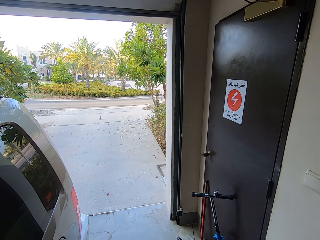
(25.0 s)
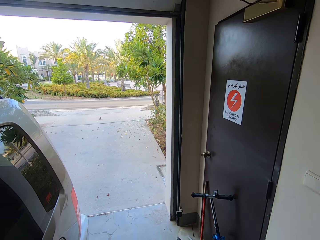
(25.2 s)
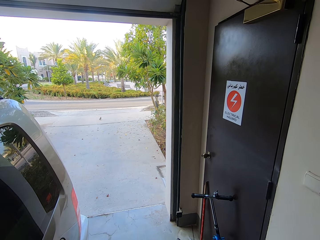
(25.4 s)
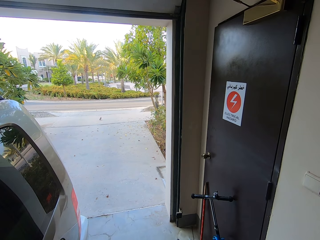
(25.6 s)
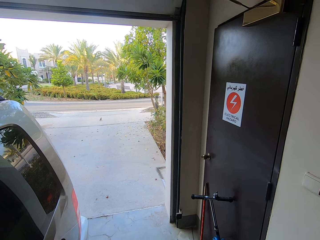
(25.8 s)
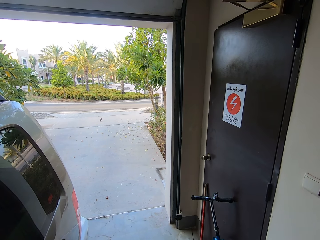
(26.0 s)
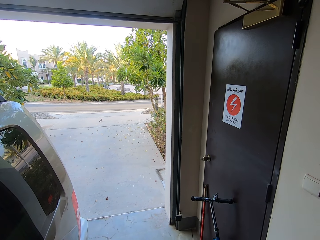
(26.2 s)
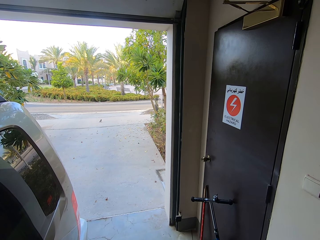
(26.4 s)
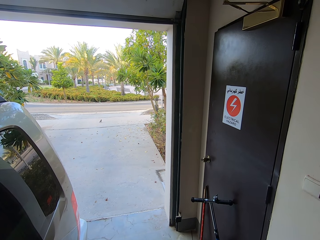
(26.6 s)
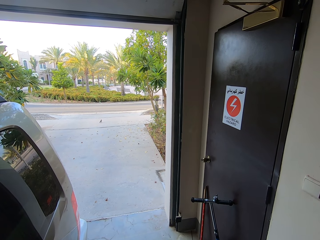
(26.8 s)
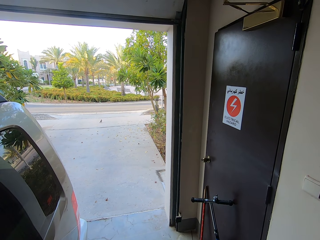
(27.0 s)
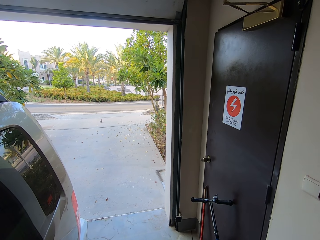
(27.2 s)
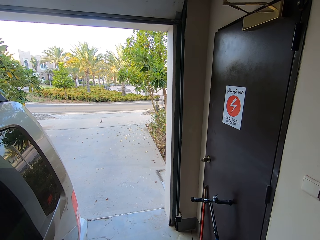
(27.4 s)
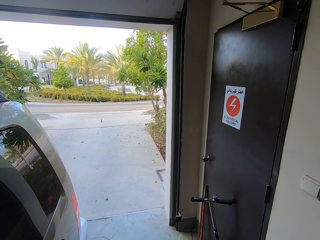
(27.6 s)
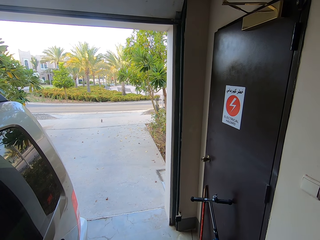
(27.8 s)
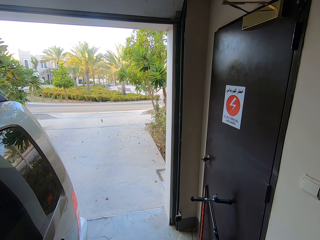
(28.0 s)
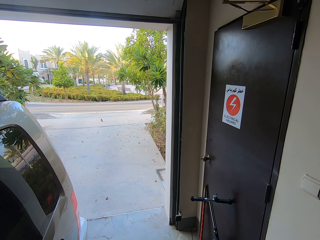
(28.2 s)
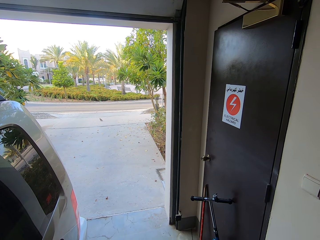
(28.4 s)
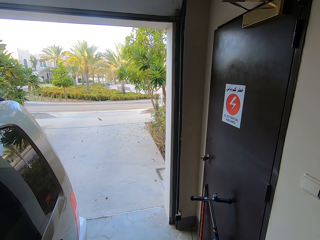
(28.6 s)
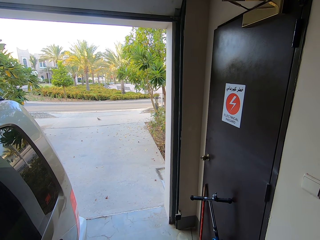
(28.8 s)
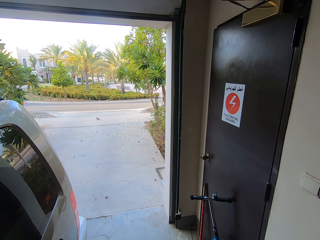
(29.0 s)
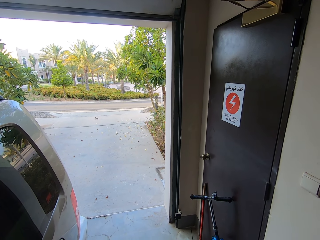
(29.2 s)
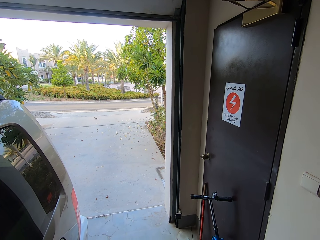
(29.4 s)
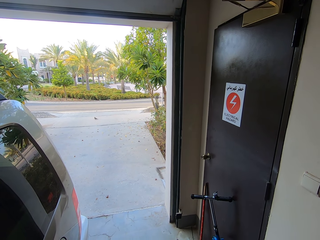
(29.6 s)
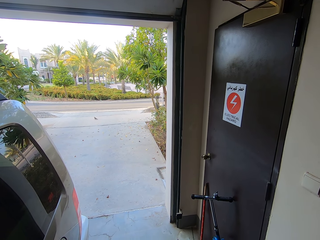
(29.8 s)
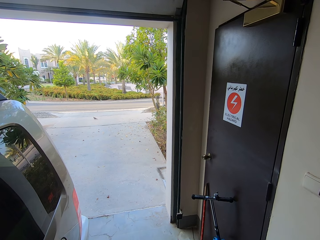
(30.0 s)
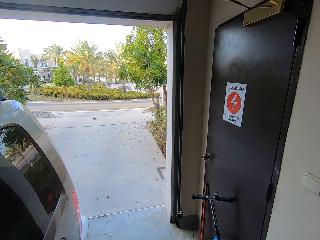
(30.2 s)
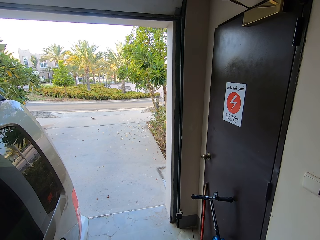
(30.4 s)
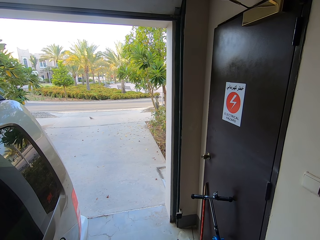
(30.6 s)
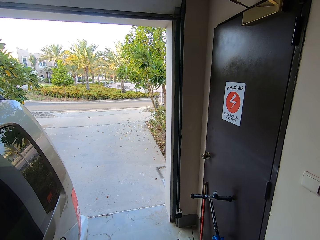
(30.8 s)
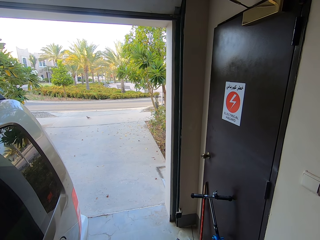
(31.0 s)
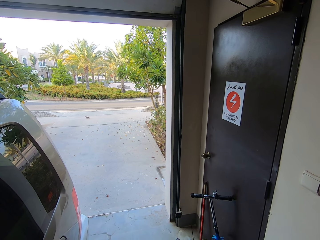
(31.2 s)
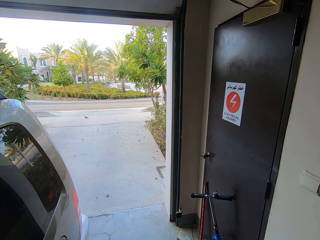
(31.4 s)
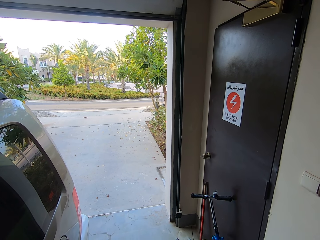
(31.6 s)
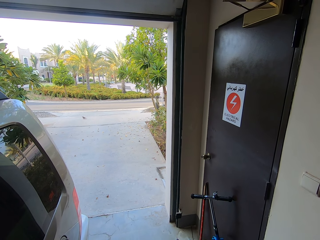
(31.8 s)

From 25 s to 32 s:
The camera wearer looks around the compound.
